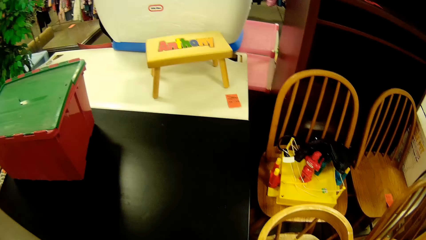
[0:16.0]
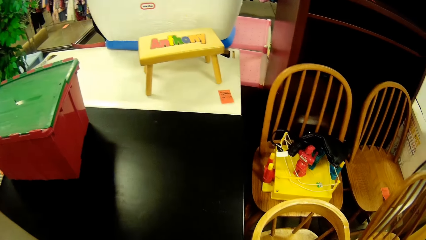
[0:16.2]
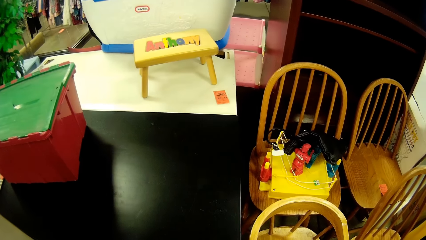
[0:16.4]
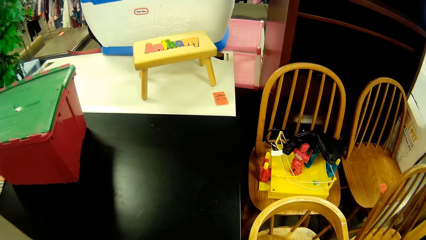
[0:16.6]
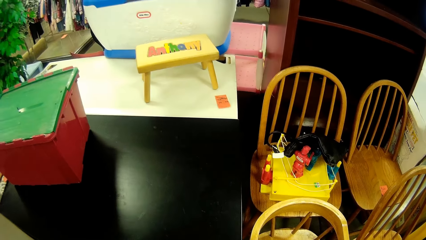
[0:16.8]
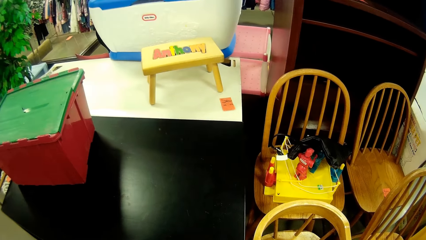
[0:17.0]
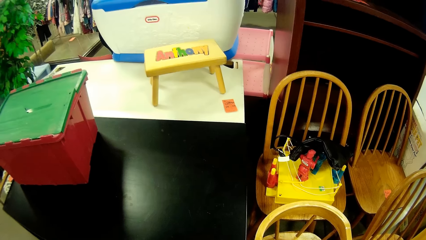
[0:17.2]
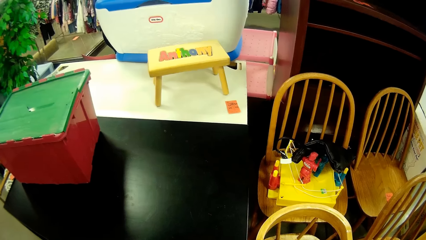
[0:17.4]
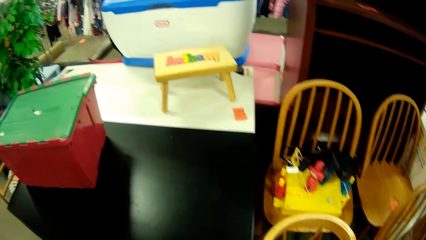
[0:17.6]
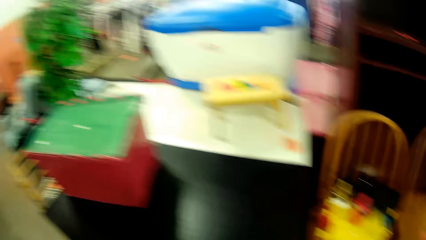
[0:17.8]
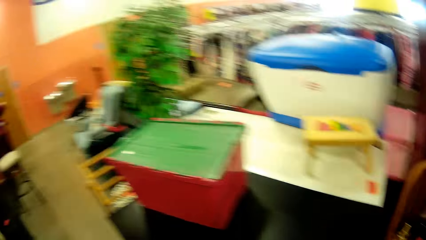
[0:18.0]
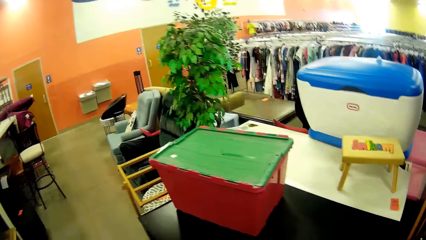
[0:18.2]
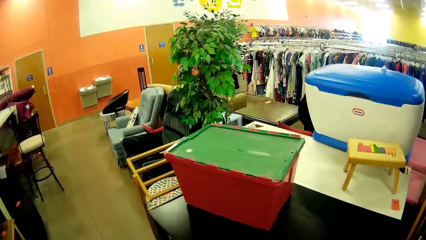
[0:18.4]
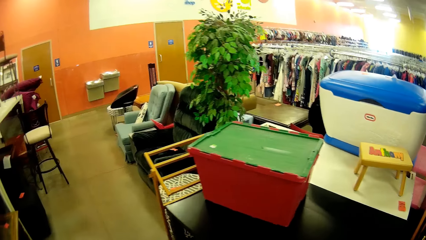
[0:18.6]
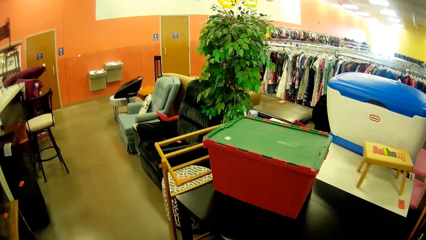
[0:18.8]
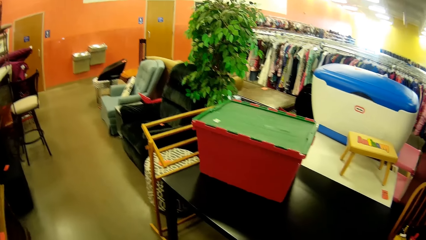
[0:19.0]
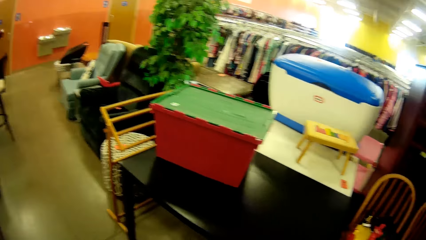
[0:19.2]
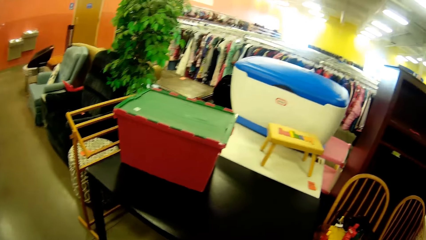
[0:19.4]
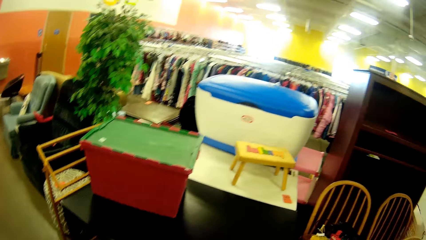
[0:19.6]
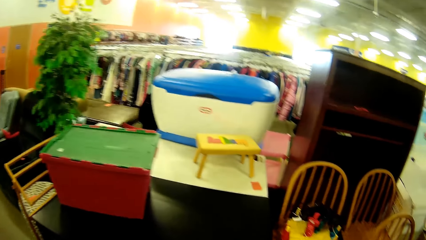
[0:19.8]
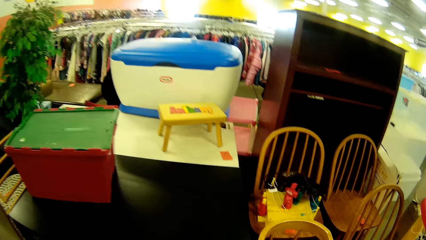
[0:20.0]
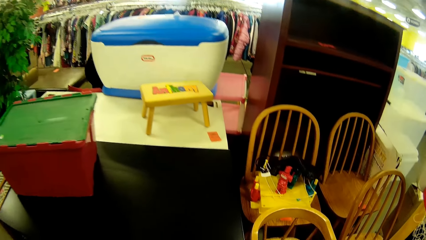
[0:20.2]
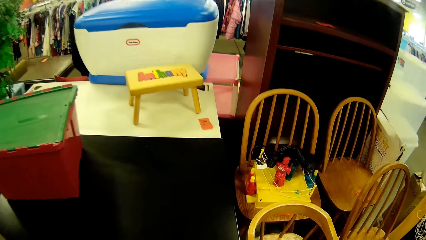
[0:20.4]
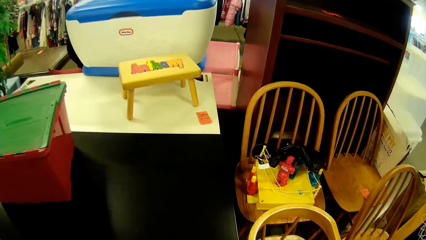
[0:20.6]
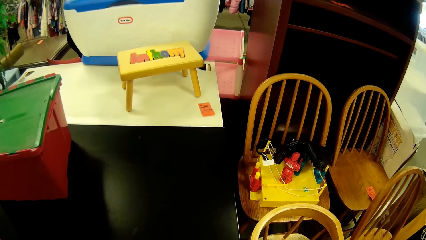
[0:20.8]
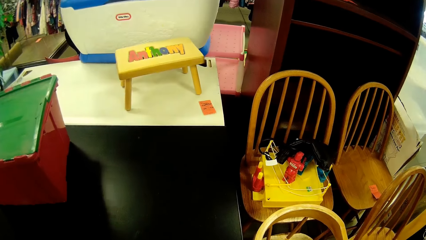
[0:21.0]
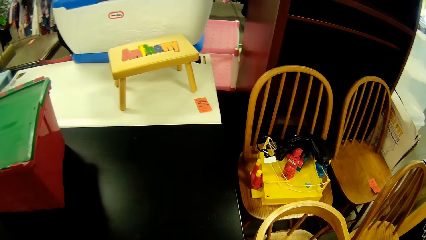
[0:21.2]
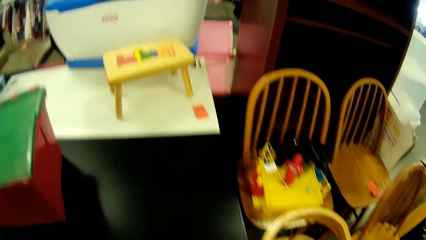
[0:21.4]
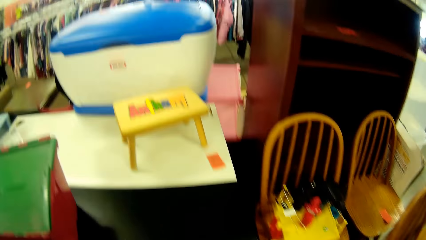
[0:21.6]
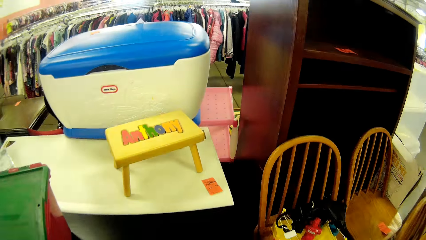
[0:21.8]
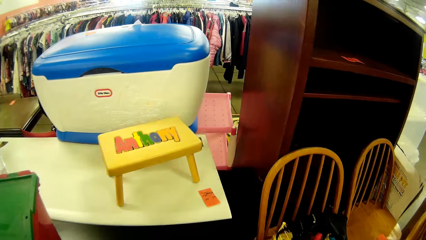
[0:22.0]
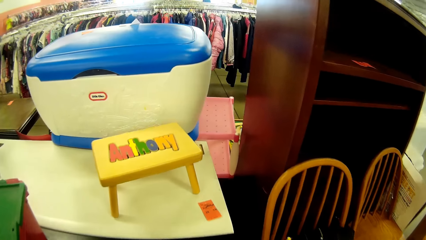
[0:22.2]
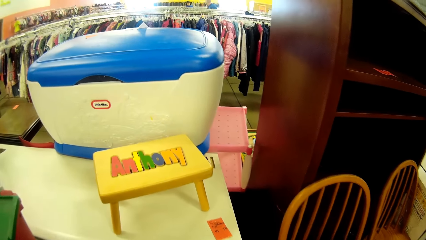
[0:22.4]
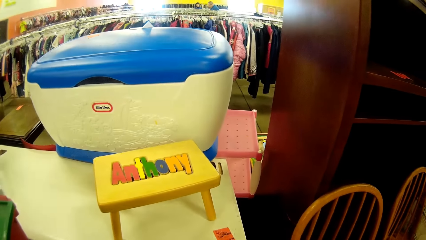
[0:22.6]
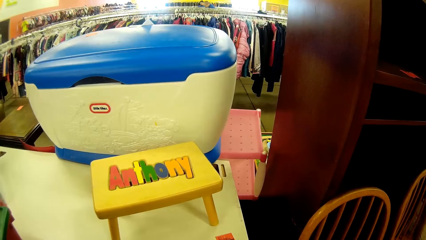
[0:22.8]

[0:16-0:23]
The camera wearer stops by the furniture.

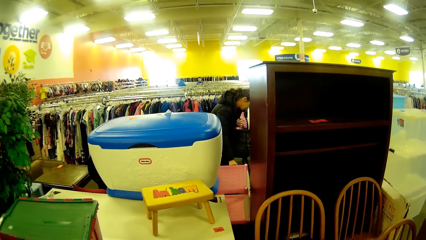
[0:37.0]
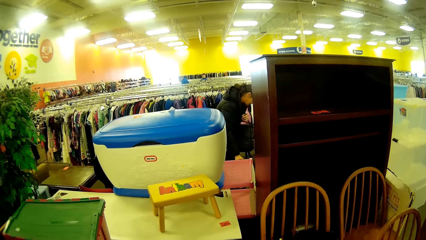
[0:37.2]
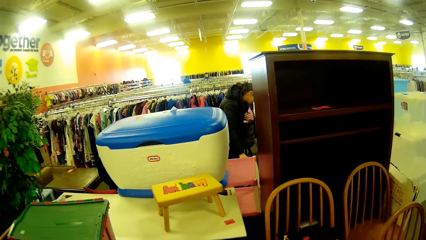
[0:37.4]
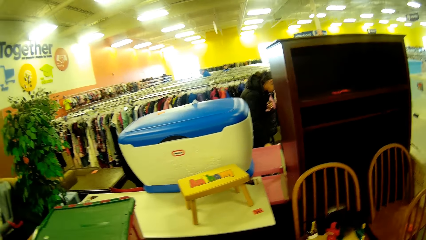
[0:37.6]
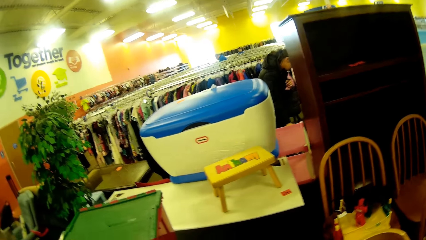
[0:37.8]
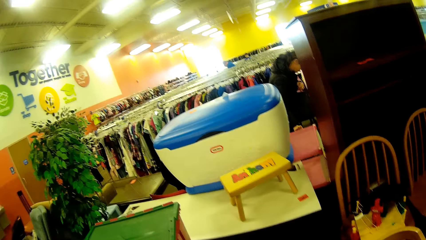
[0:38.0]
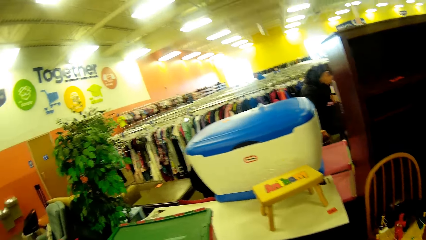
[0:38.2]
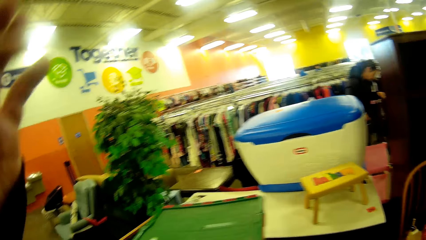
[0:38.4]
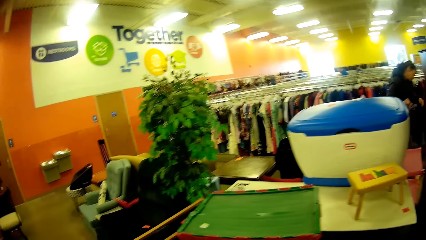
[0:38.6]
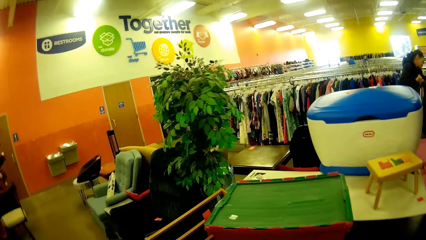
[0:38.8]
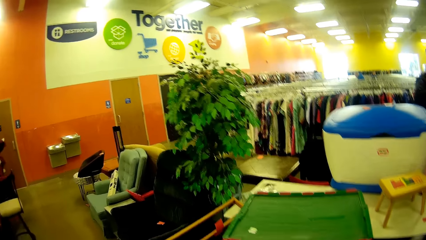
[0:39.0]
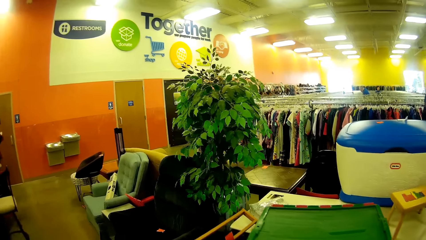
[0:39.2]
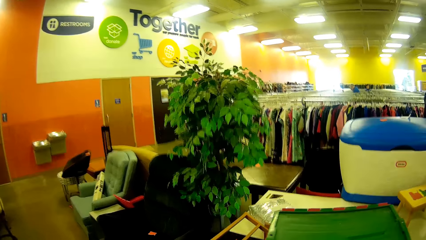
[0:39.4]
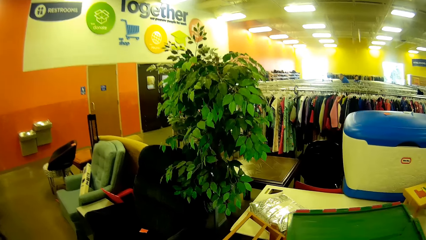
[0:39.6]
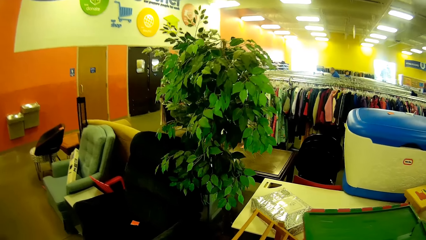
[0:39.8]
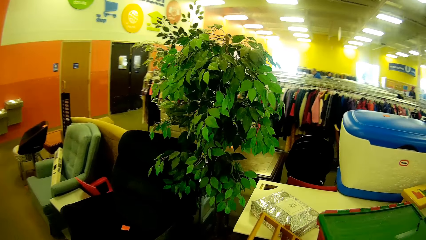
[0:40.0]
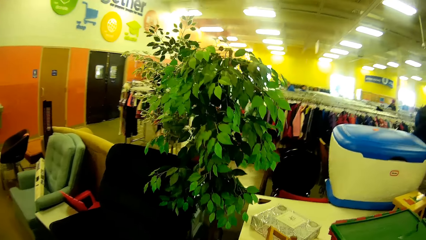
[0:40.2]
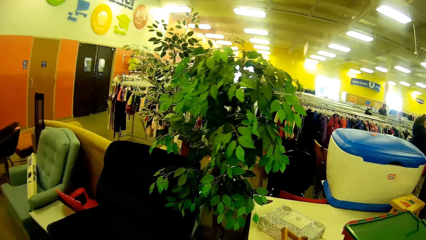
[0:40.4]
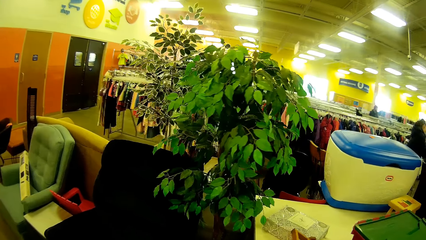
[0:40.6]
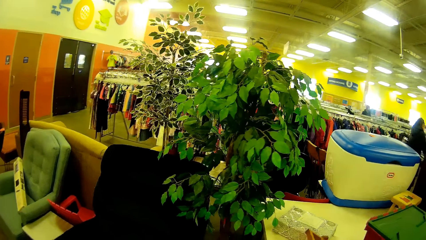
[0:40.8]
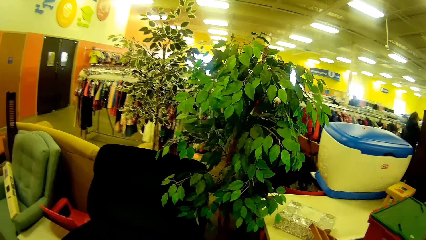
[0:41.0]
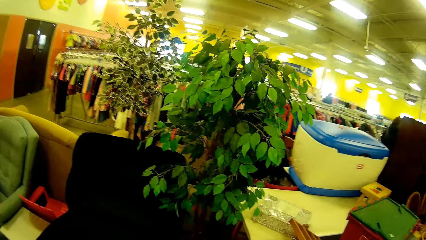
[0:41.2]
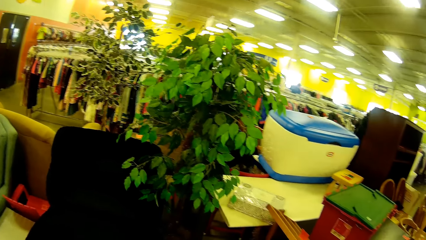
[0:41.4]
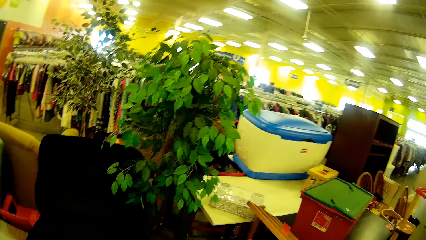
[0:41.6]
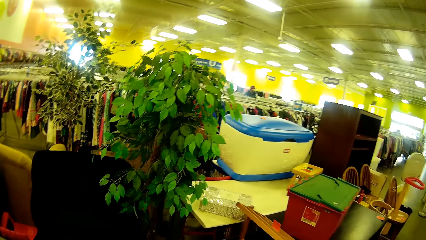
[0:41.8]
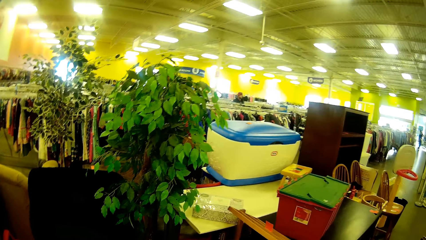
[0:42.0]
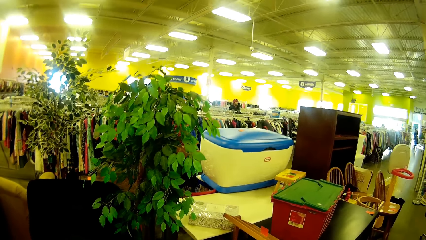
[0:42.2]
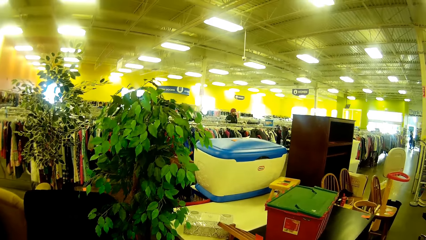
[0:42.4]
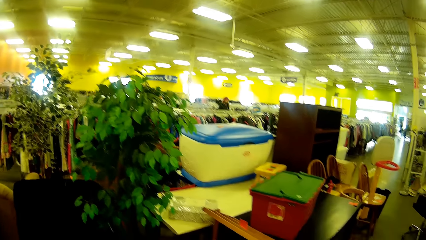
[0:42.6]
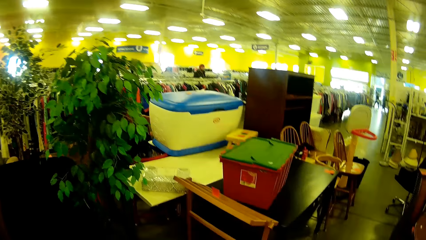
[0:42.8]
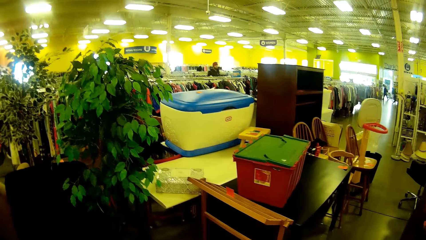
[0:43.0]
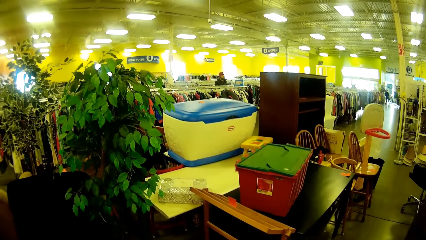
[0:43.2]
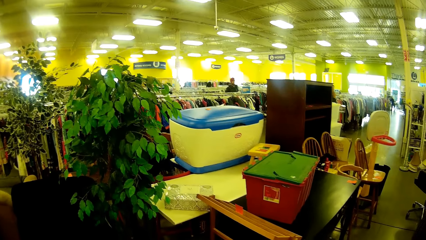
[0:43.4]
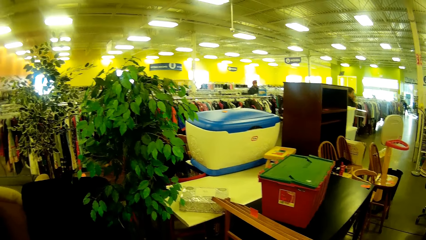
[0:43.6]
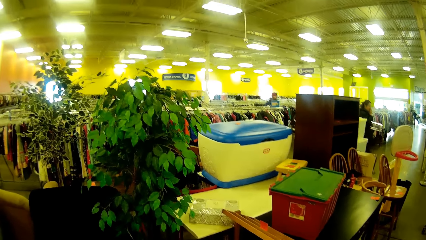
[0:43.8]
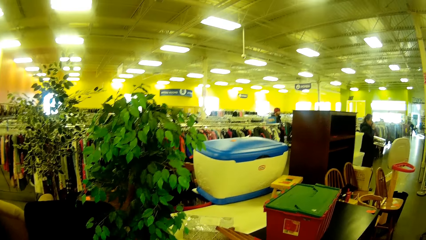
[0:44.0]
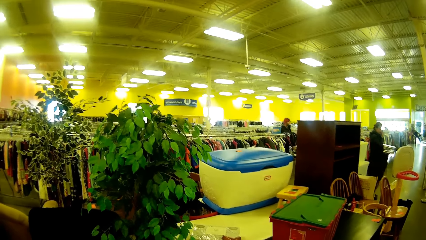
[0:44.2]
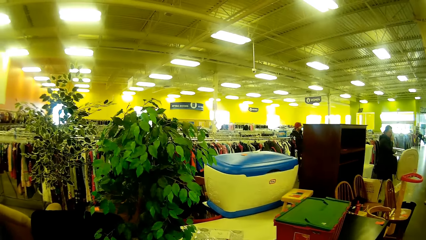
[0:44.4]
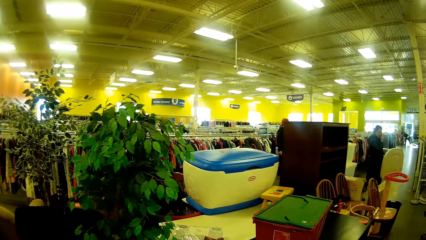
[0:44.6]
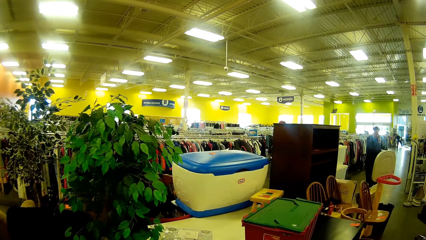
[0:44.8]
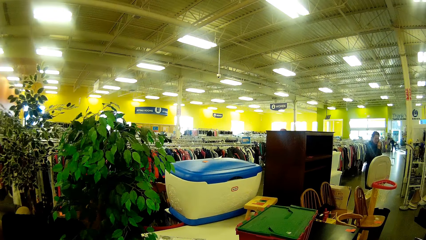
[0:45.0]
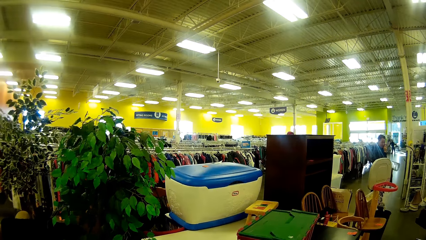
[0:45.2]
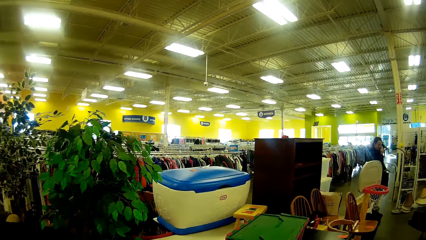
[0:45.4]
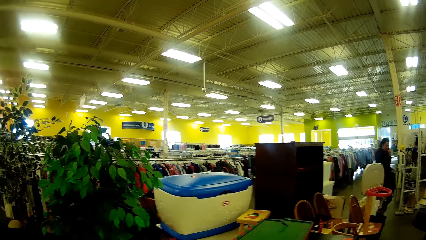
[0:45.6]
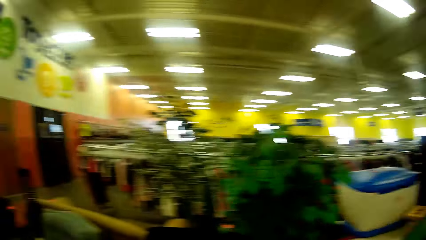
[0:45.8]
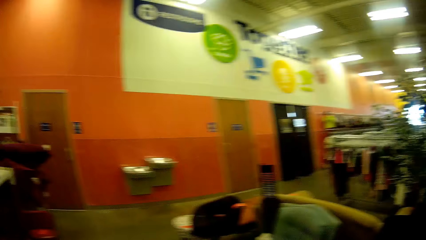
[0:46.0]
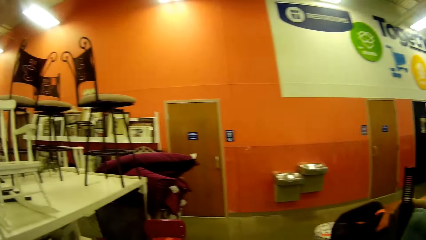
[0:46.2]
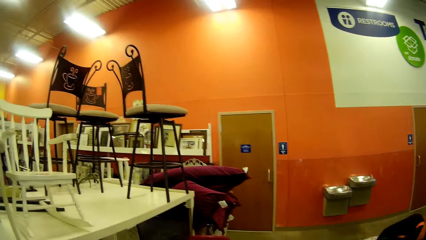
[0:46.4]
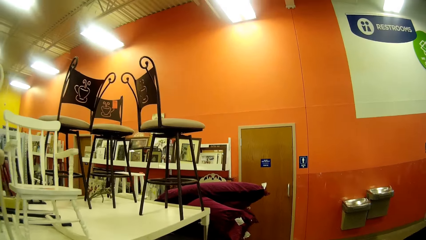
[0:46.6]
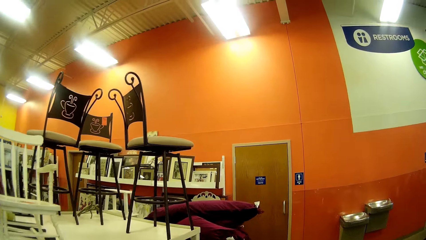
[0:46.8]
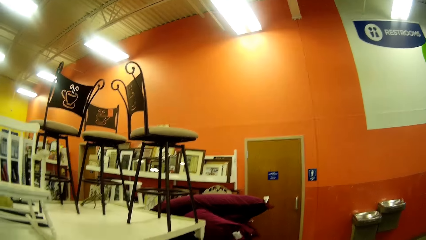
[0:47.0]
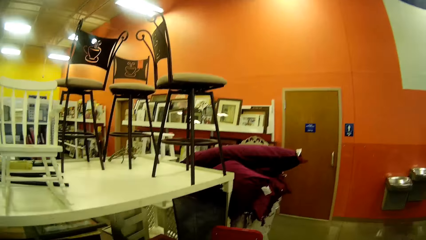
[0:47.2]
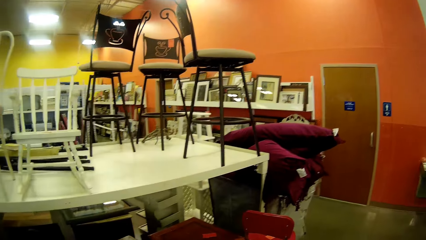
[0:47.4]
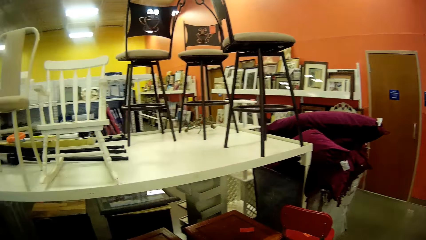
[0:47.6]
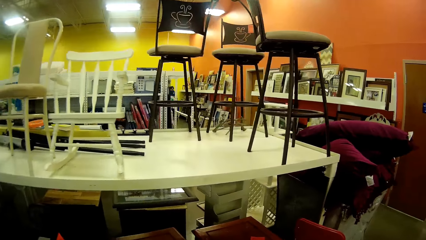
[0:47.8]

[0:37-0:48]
The camera wearer carries his left hand up.
